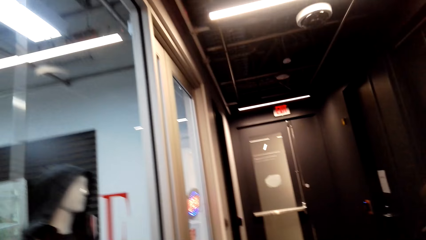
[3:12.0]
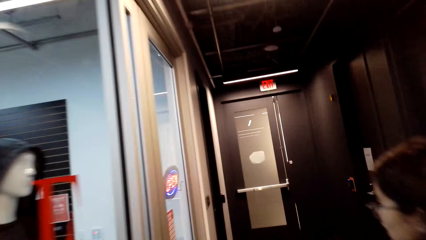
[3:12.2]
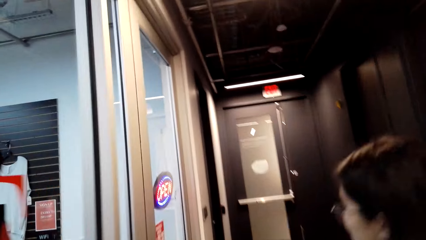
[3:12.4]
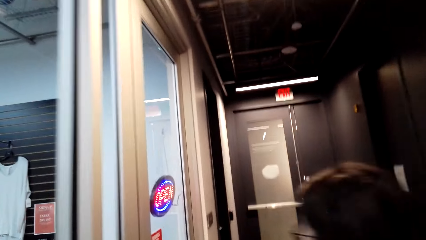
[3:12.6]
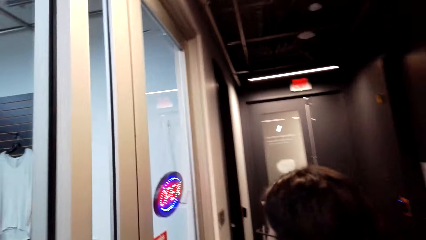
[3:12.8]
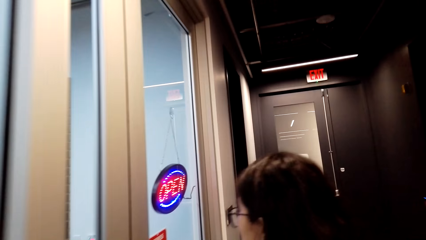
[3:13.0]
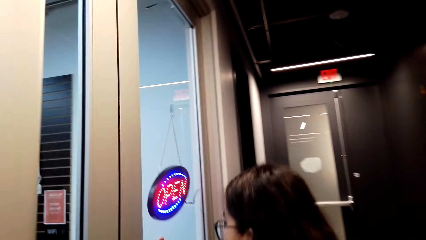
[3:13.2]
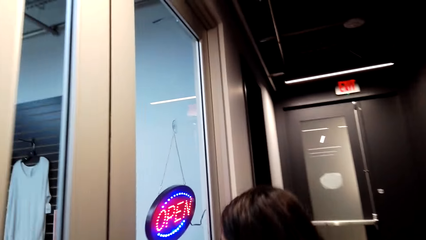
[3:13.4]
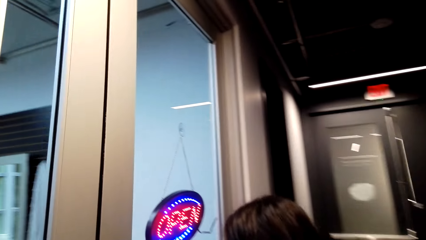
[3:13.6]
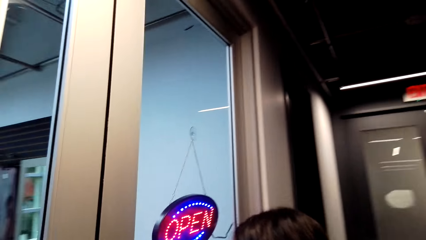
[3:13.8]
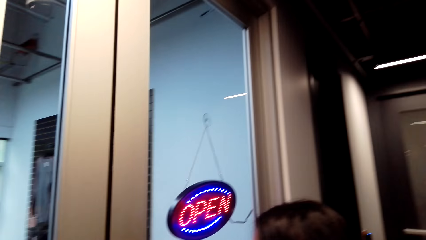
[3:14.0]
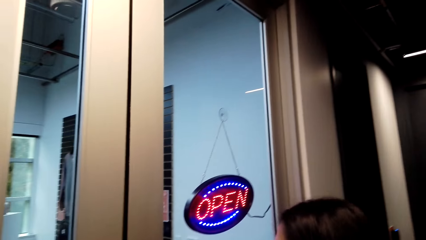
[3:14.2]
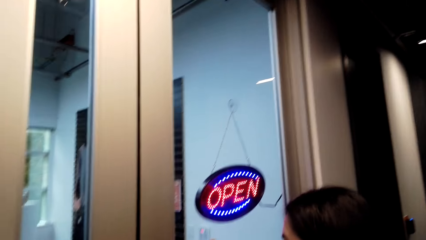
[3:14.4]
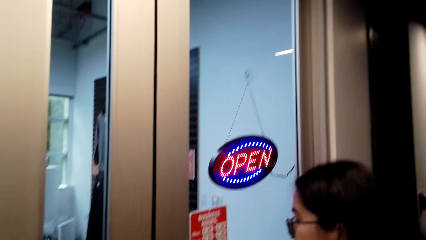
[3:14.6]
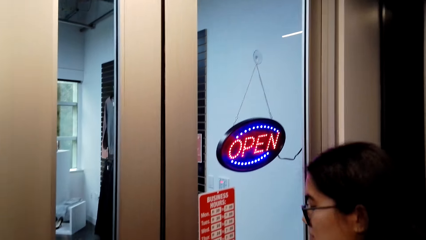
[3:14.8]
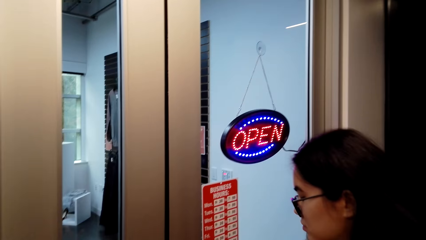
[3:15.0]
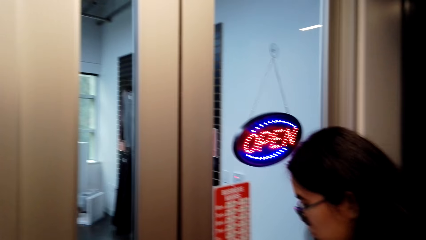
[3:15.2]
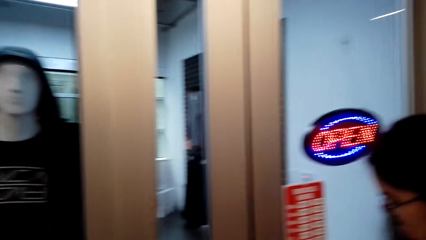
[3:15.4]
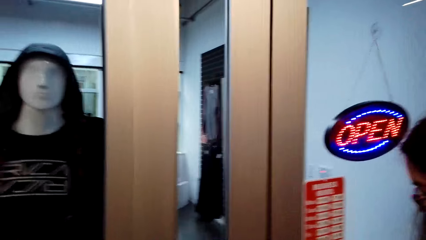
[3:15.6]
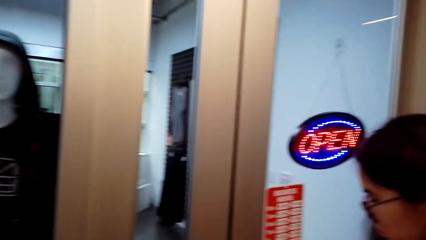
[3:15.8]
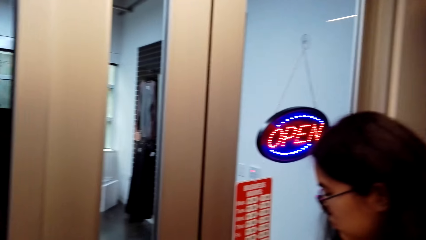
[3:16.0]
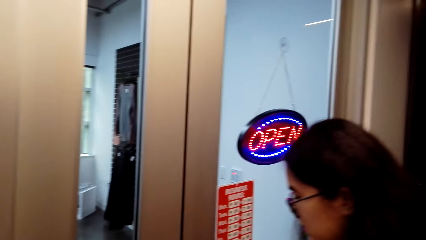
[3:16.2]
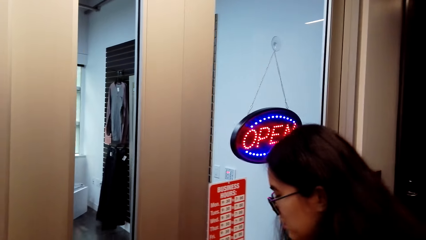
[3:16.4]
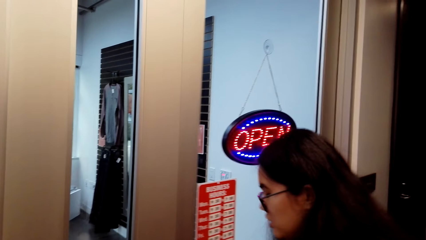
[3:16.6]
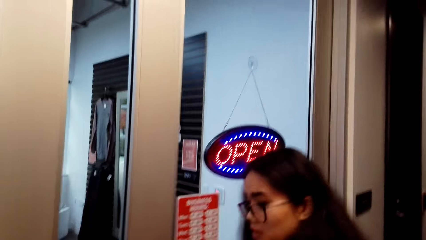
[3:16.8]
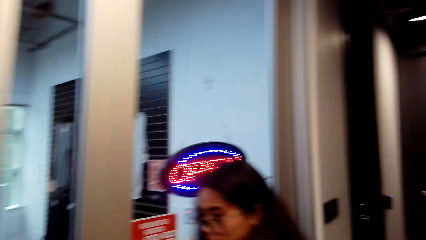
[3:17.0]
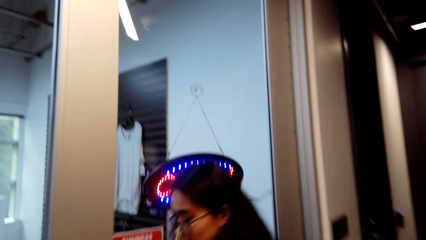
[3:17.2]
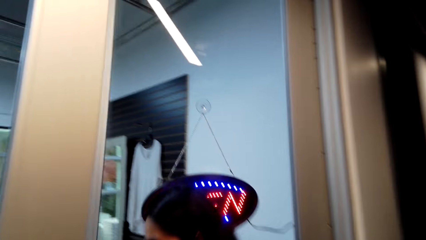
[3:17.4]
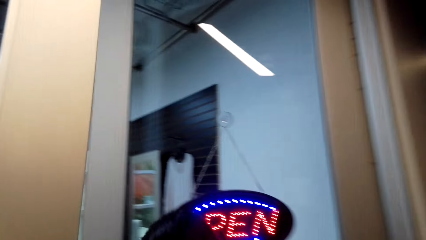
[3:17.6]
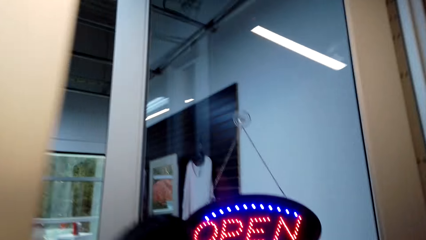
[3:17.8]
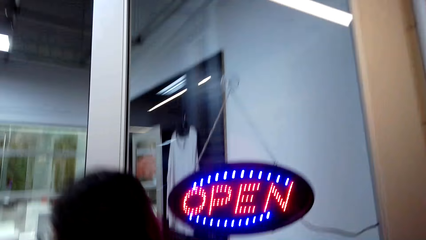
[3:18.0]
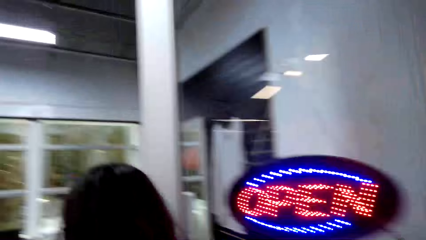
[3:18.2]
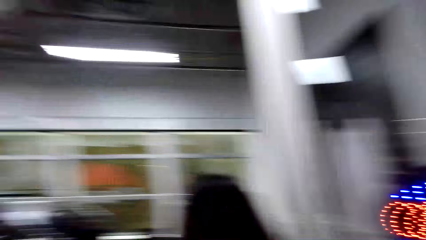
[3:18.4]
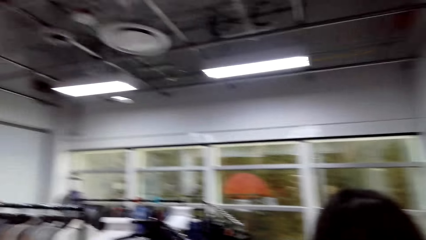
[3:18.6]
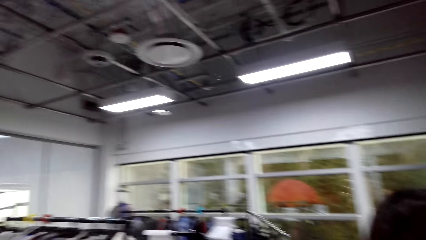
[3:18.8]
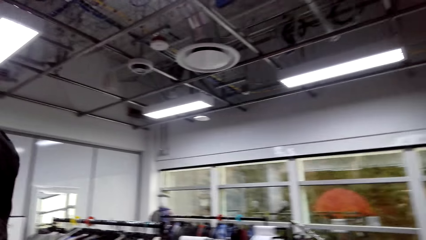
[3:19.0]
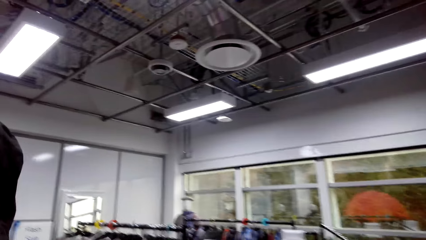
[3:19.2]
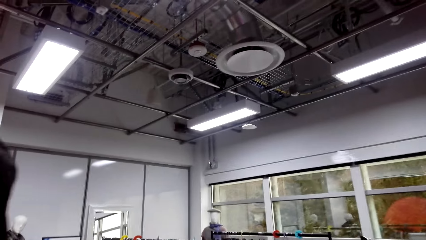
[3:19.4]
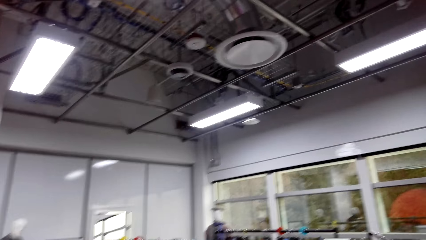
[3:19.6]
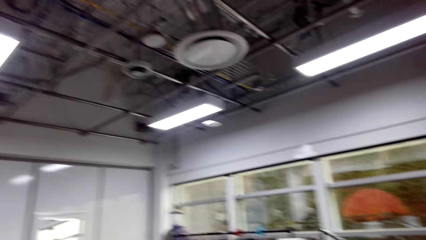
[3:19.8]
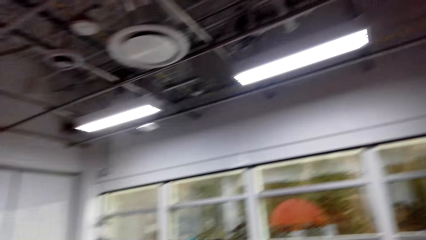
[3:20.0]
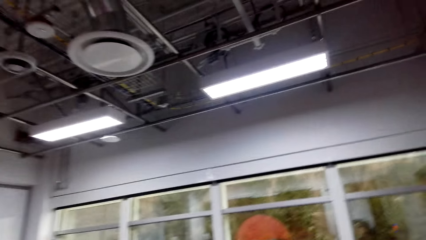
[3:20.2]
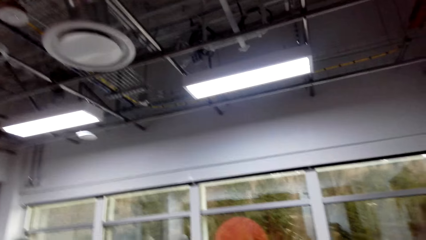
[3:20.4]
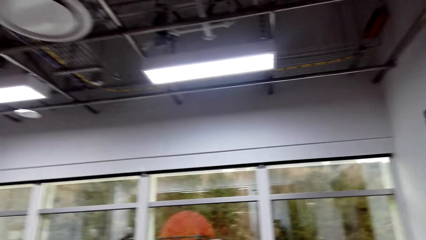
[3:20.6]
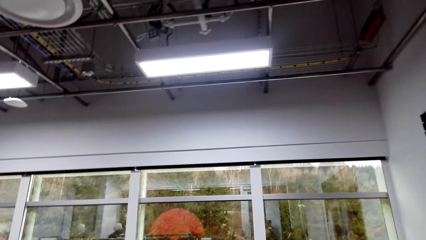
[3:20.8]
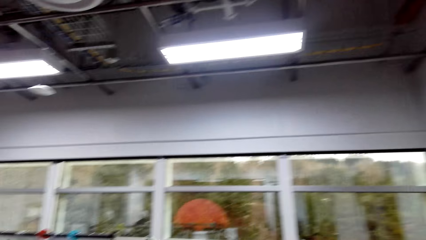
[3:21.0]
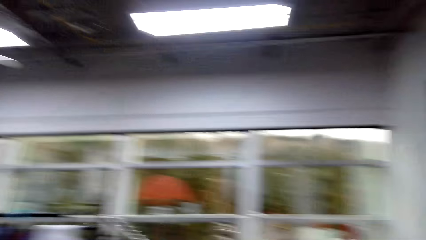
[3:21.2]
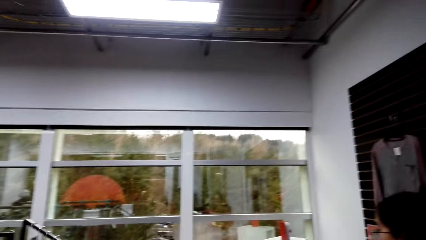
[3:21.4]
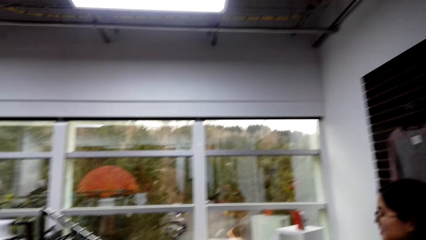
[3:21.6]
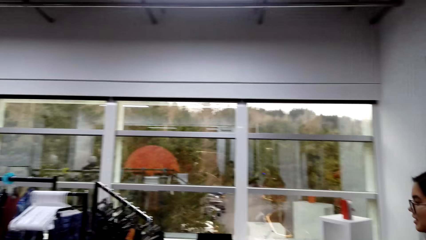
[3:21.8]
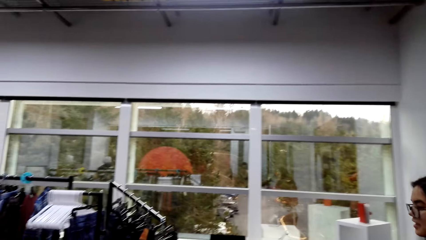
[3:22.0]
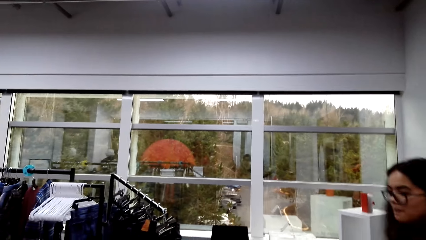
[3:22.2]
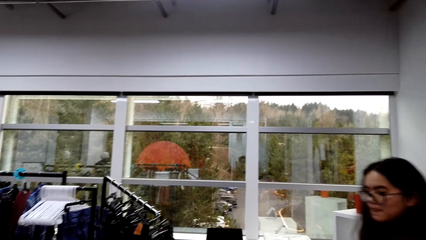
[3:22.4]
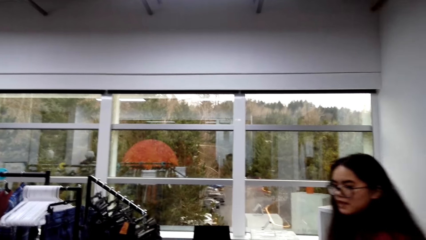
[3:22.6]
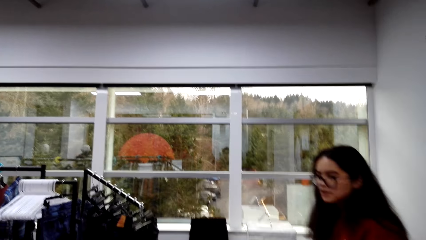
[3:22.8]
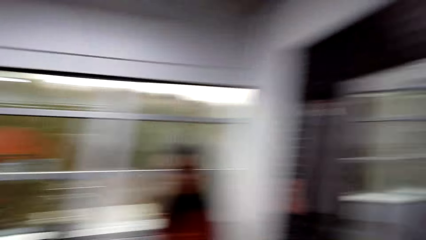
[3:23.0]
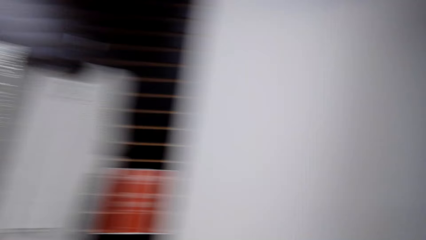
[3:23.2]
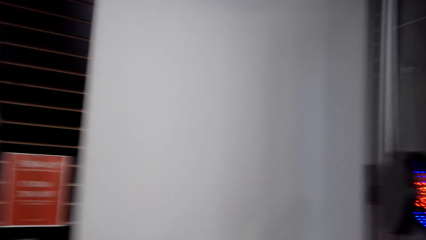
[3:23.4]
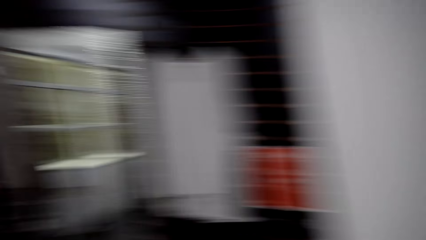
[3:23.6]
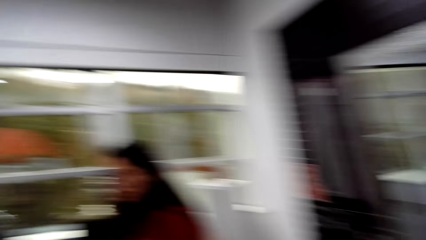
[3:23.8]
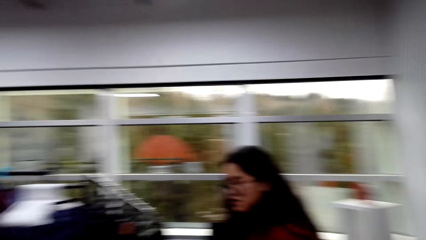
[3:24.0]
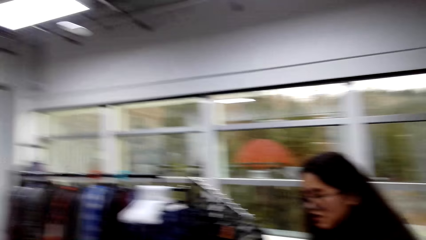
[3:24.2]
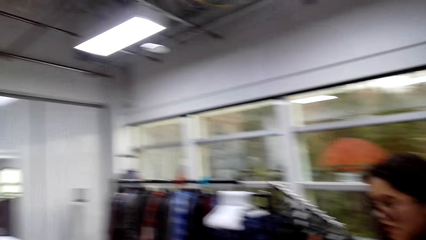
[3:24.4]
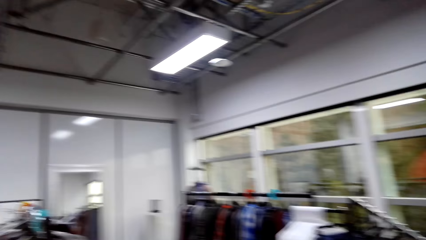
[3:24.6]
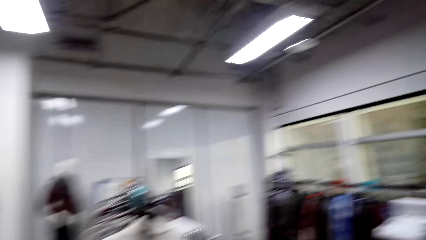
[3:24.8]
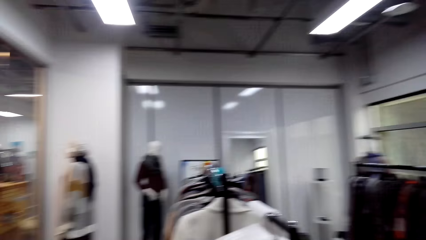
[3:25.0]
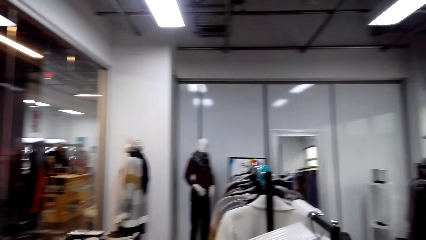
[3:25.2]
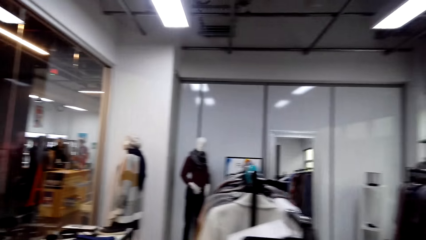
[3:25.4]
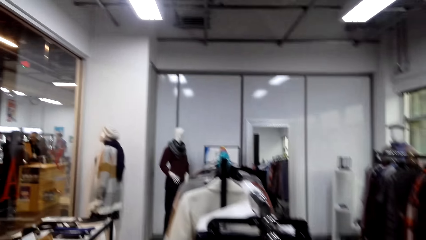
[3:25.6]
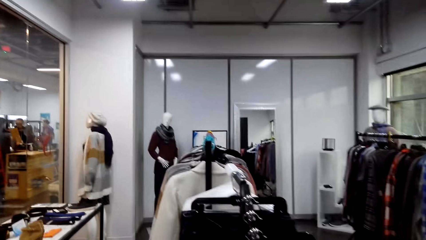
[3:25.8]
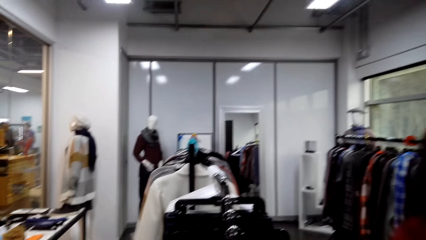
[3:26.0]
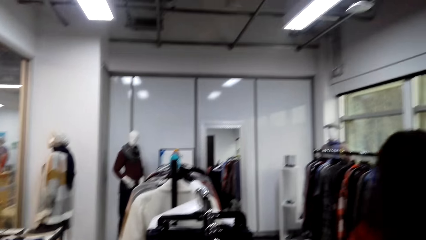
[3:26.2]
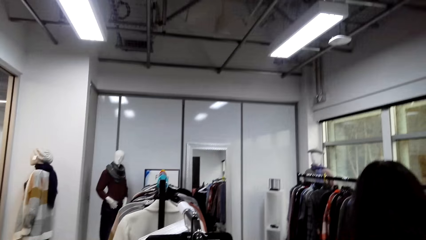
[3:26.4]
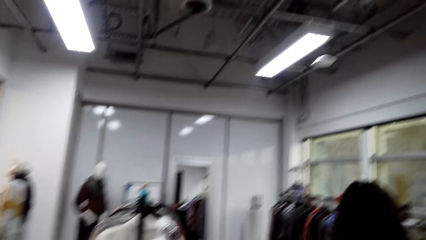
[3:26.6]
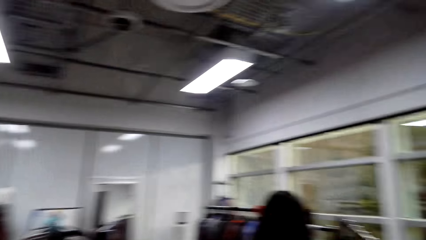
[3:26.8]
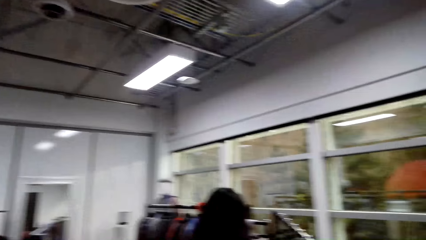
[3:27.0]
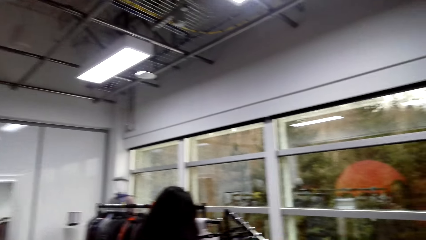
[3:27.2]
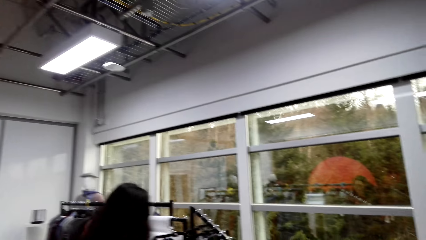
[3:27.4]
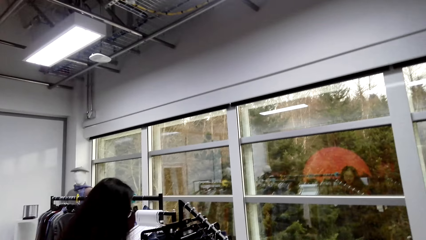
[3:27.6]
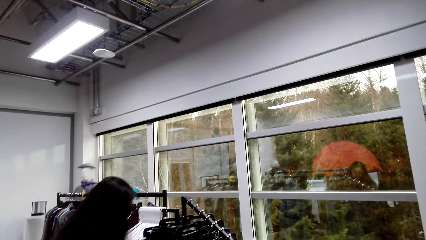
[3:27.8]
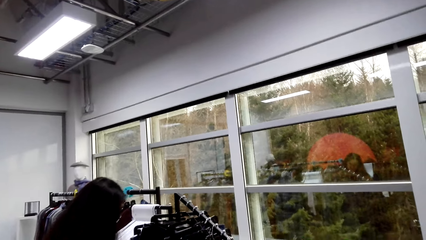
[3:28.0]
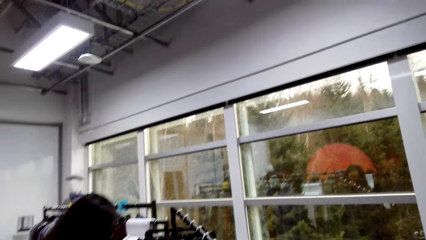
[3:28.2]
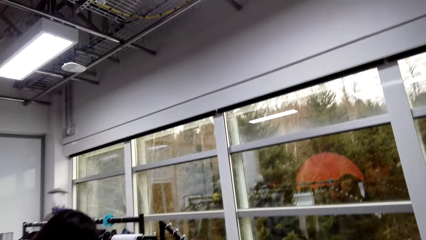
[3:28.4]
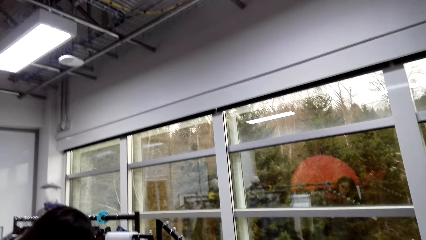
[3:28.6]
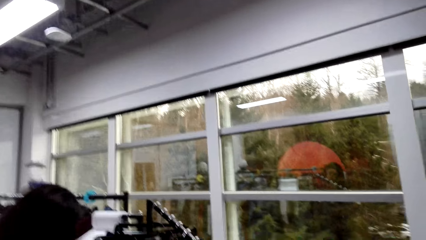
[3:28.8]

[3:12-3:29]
A woman enters the door with the camera wearer. The woman opens the door. The woman walks into a room. The camera wearer speaks to the woman. They walk into the room. They look around. The woman talks, choosing a cloth on the hanger holder.
